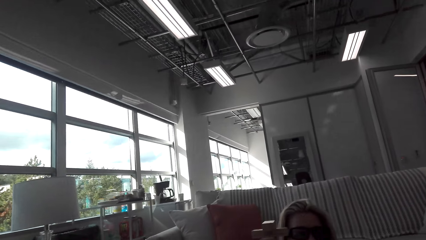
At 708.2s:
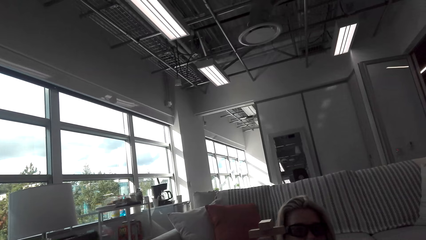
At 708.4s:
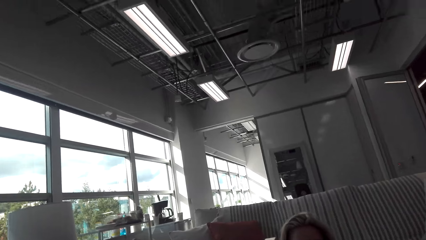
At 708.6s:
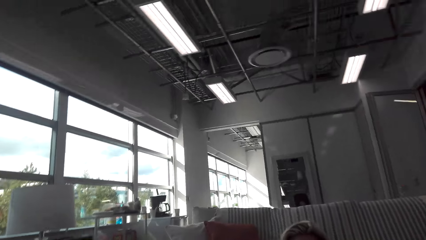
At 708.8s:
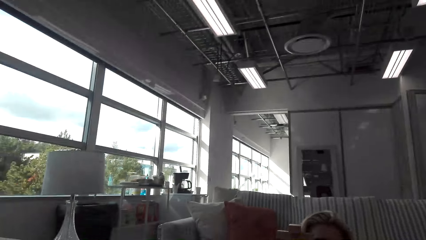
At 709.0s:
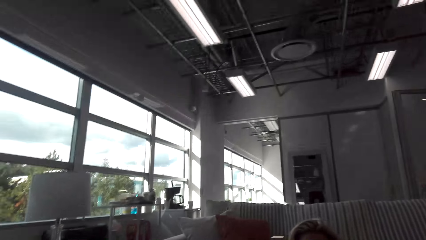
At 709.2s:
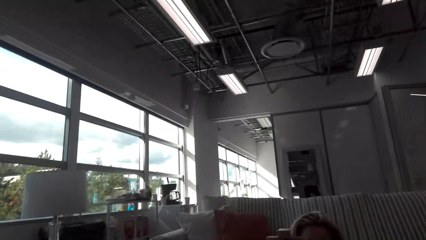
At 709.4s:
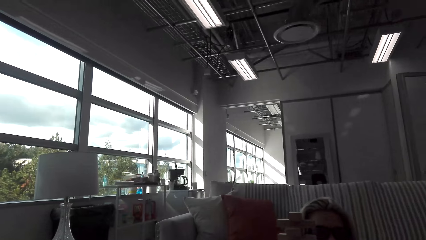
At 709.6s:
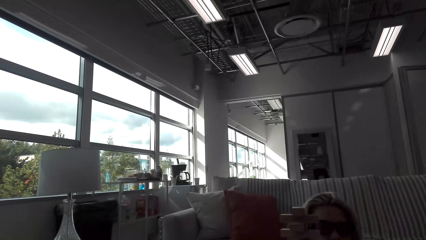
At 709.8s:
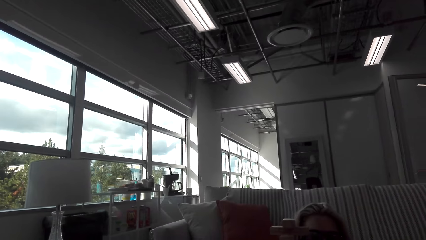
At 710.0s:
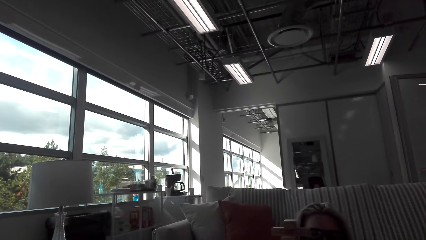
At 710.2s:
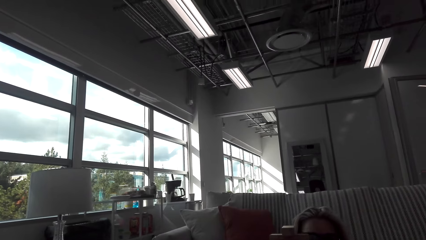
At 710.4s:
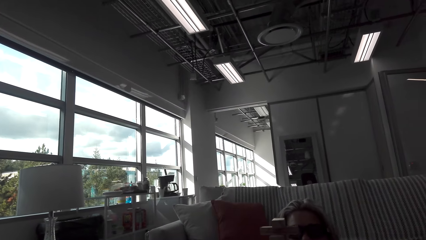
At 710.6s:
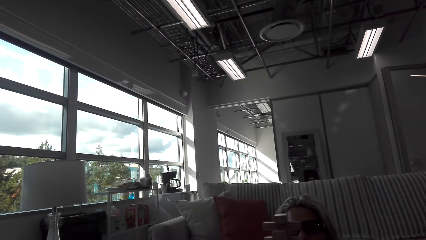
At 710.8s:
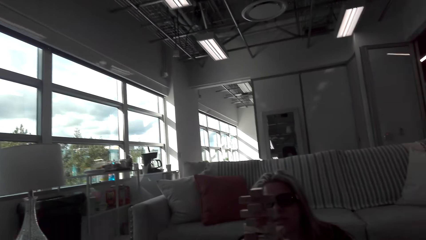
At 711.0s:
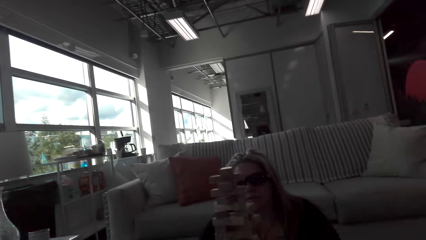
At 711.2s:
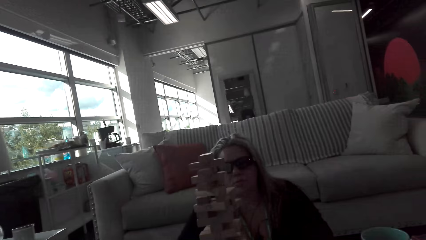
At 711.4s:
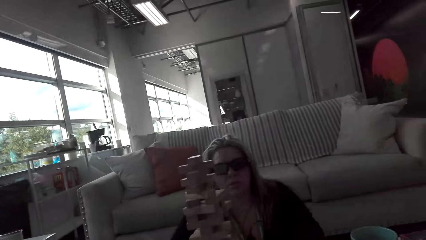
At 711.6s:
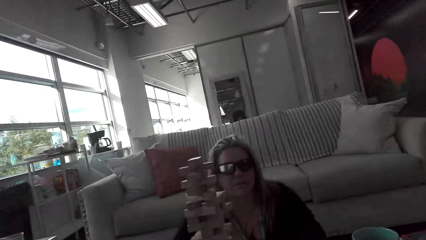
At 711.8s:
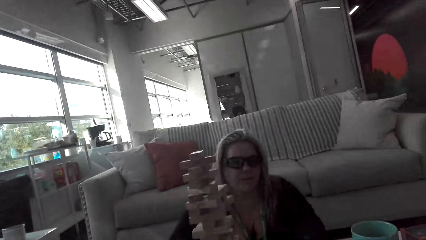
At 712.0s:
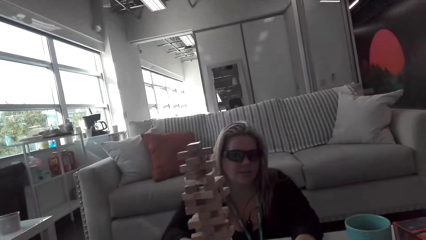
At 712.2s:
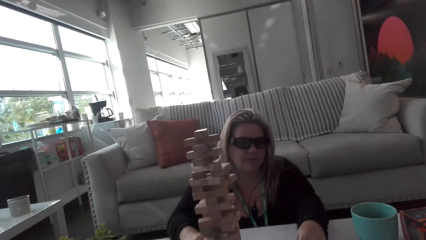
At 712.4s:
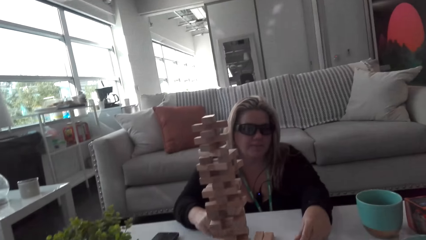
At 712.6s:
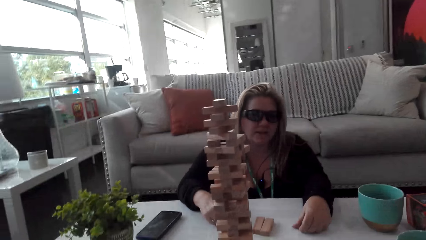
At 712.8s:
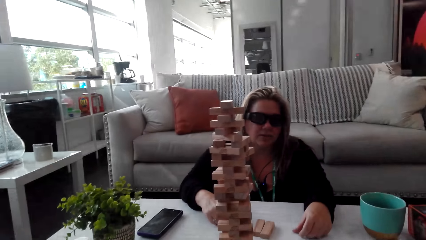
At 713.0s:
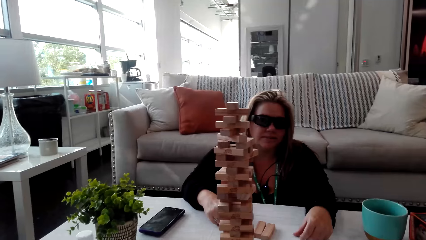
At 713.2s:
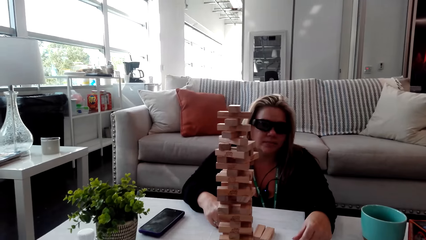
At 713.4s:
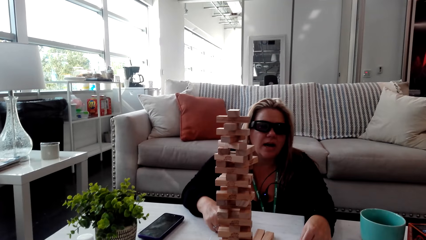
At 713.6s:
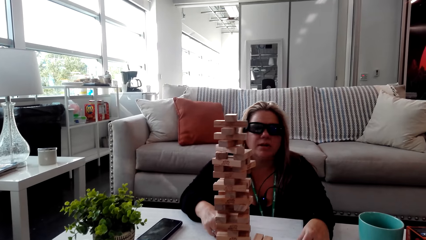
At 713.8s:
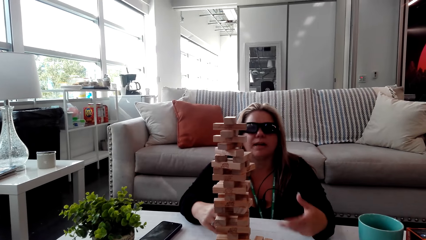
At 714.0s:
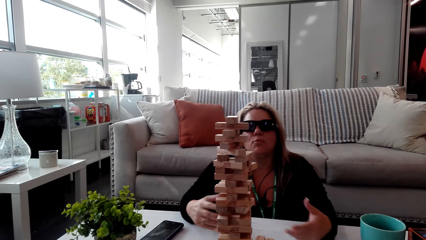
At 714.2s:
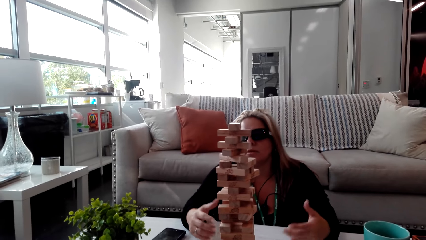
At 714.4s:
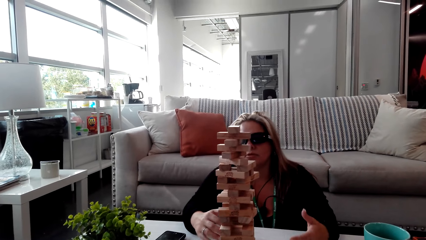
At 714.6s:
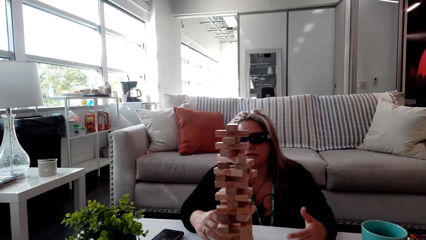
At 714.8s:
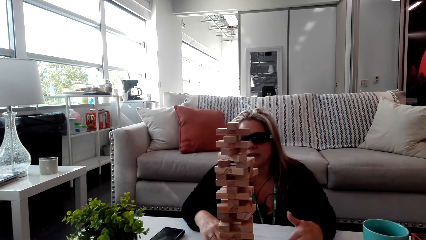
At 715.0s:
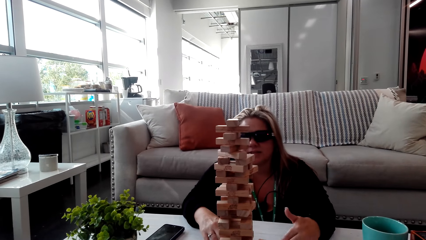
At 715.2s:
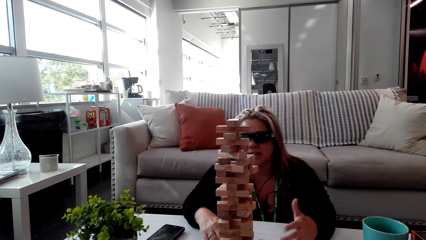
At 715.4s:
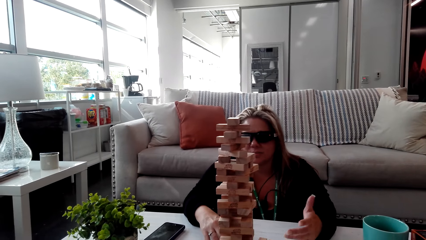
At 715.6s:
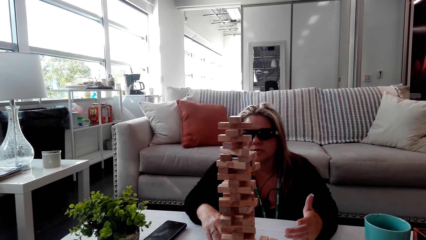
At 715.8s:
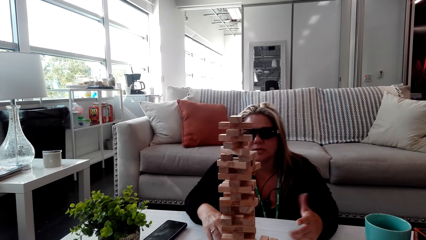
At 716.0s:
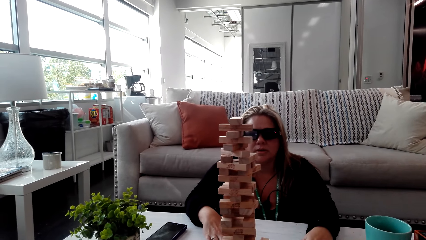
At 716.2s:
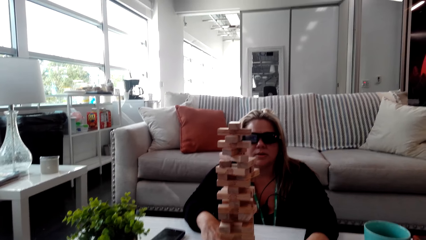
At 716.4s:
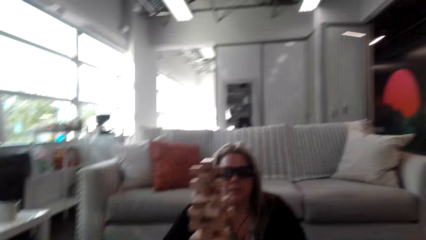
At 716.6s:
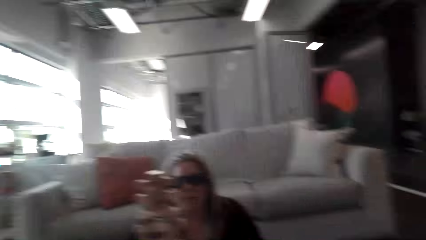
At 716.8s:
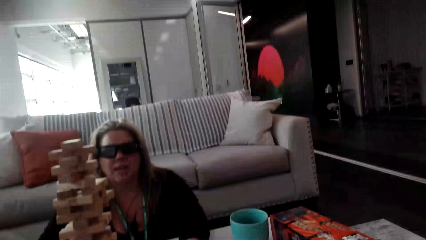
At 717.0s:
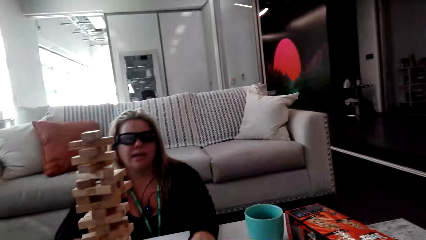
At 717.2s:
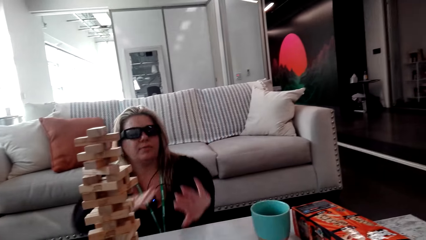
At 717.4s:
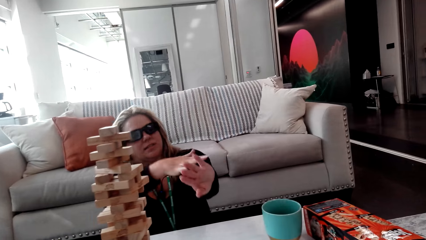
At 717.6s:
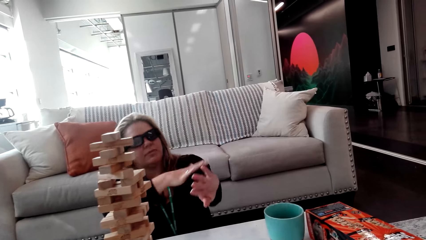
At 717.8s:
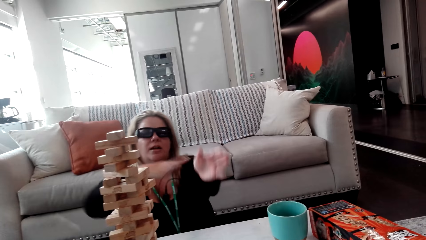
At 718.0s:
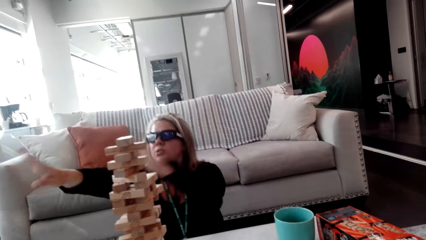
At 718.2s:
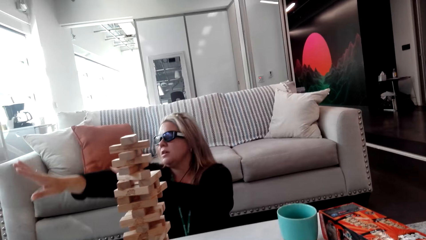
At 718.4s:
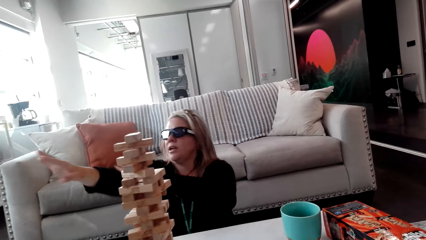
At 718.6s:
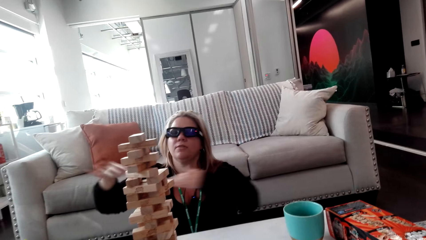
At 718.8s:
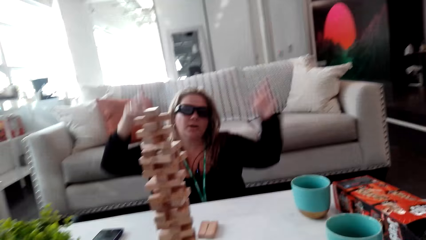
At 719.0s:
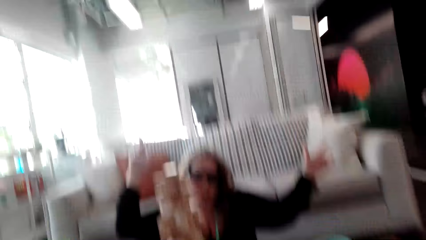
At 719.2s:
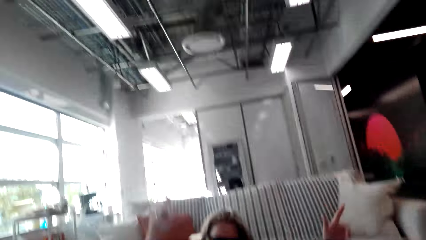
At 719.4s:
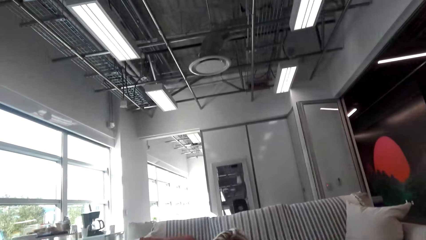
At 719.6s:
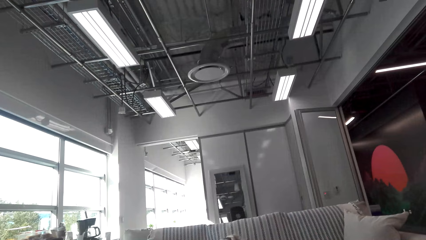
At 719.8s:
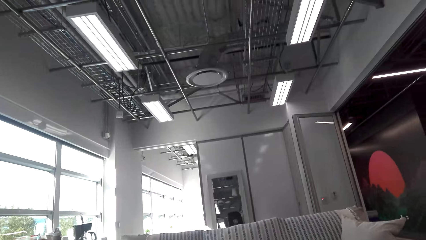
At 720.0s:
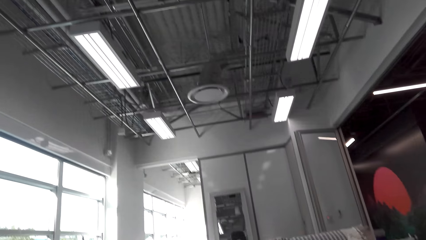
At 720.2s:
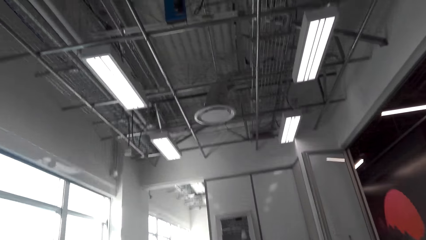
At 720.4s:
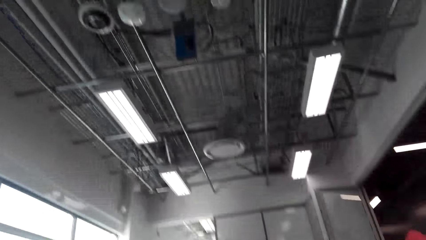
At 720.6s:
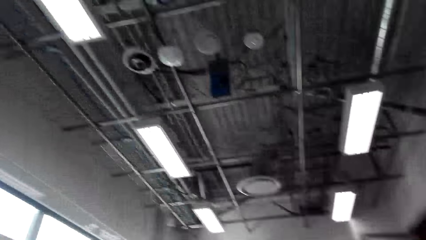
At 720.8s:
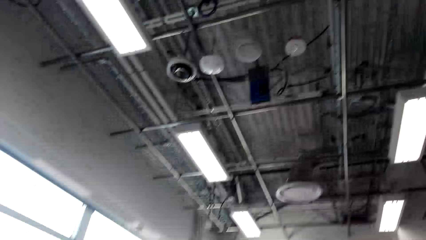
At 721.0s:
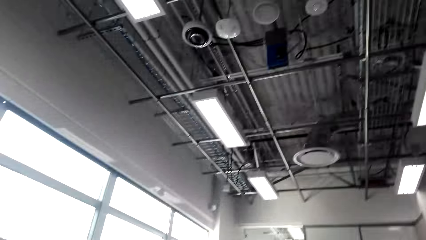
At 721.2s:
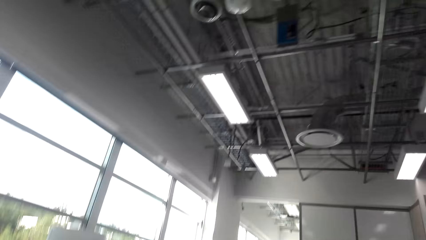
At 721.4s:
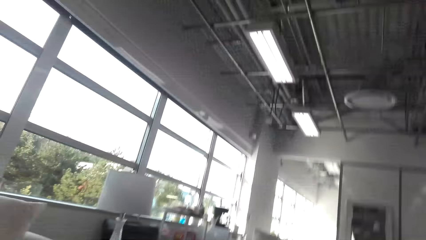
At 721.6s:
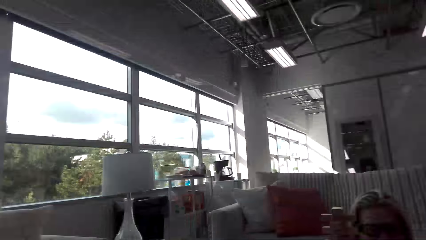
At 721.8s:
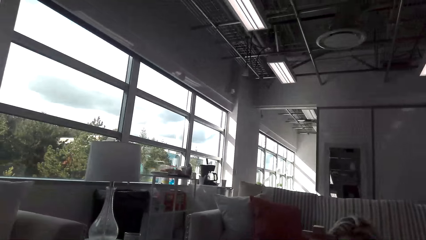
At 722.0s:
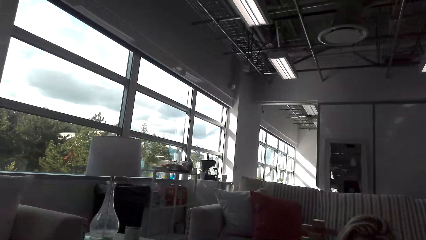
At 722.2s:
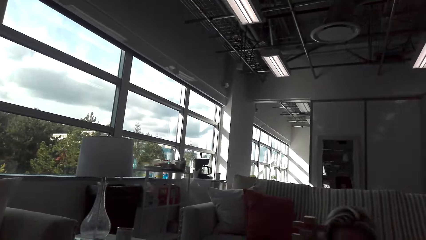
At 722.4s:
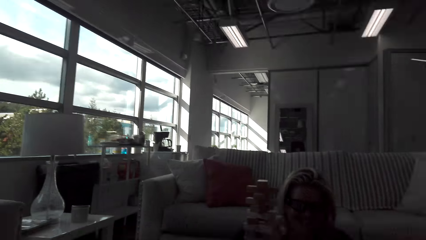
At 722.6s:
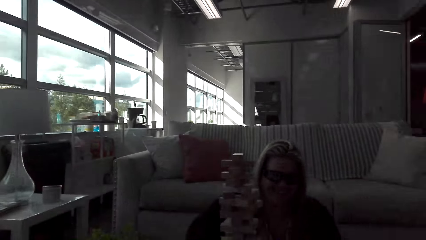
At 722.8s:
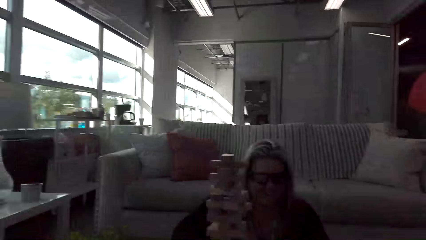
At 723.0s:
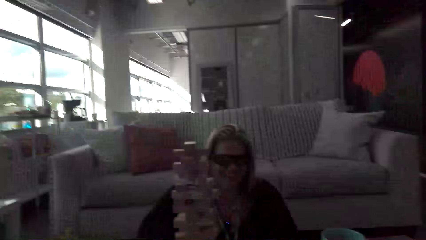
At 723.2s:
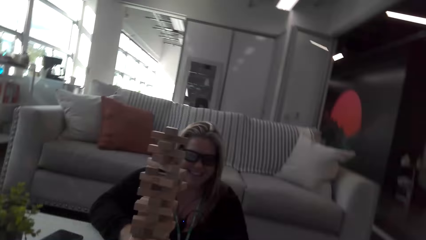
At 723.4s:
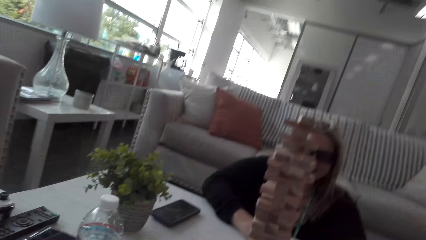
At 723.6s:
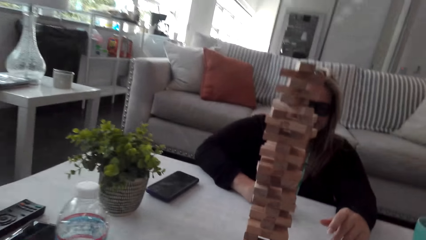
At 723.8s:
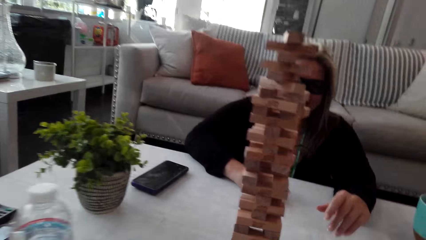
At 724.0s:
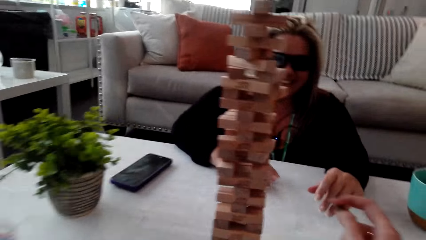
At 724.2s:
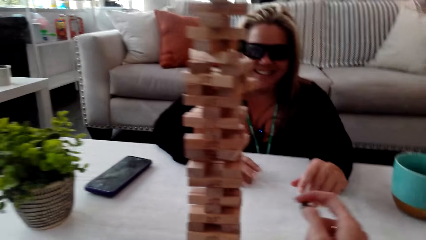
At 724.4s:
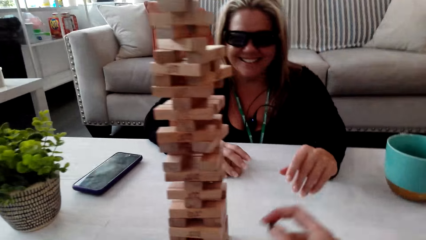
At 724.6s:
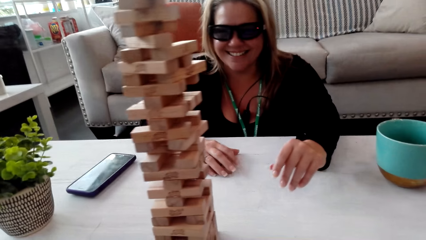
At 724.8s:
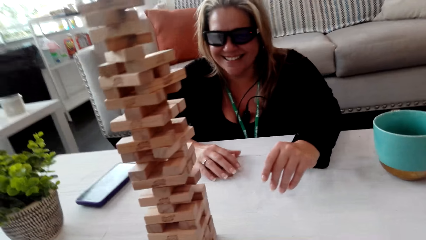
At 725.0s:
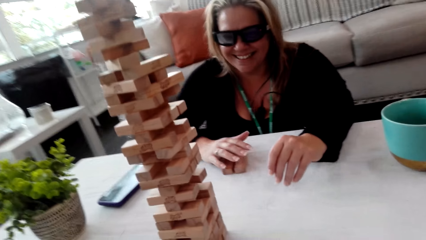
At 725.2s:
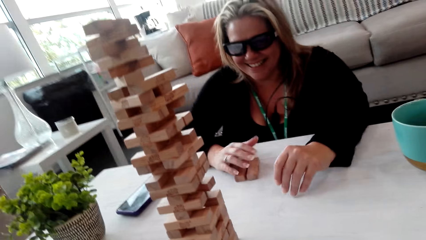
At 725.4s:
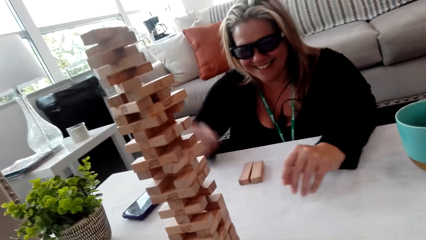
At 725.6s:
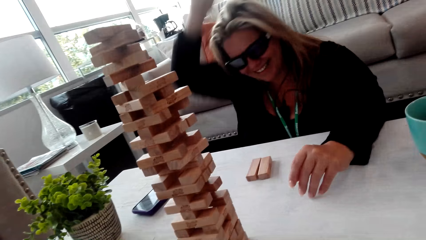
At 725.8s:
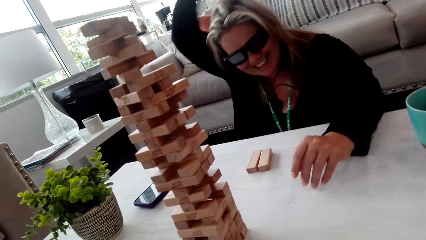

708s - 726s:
A woman talks to the camera wearer. The camera wearer talks to the woman. The woman raises hands. The woman talks to the camera wearer. The camera wearer looks around the room. They talk to the woman.
